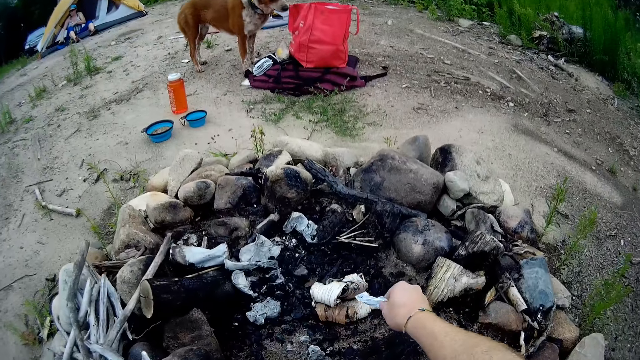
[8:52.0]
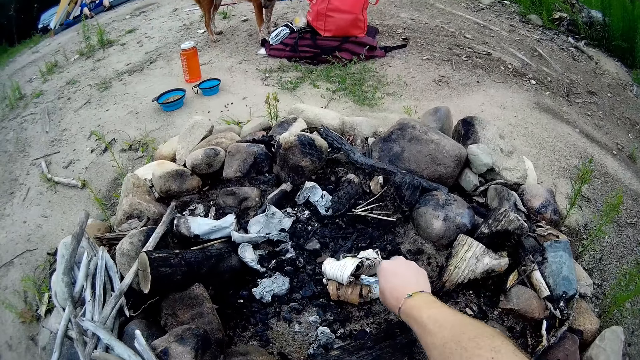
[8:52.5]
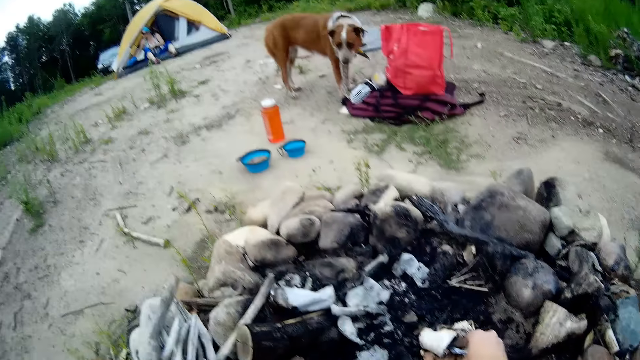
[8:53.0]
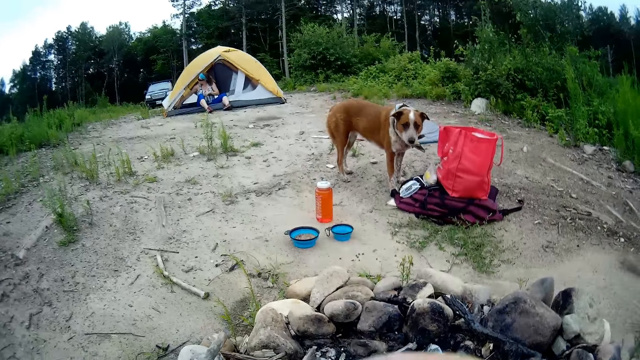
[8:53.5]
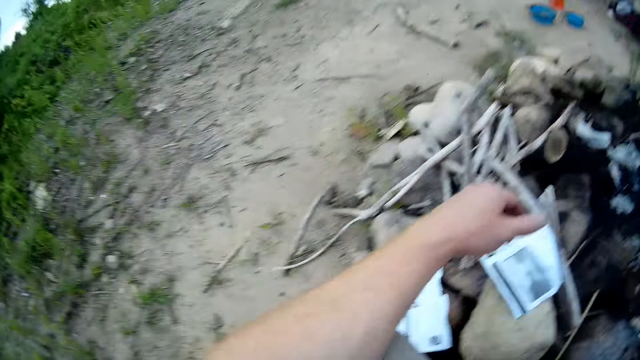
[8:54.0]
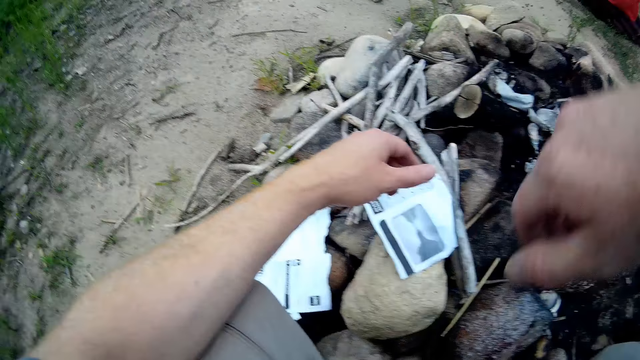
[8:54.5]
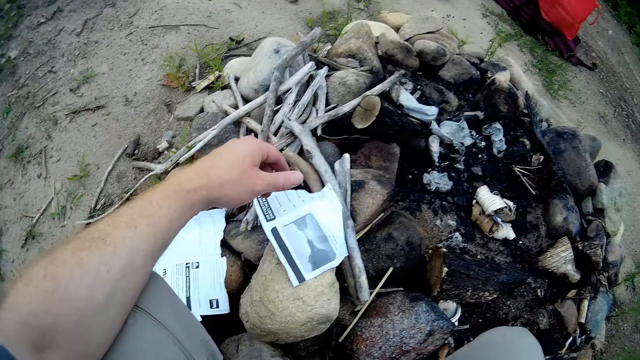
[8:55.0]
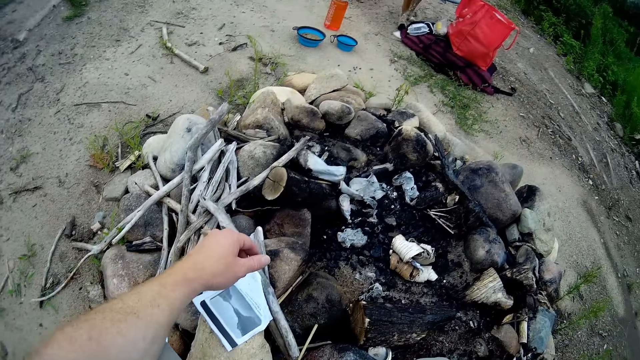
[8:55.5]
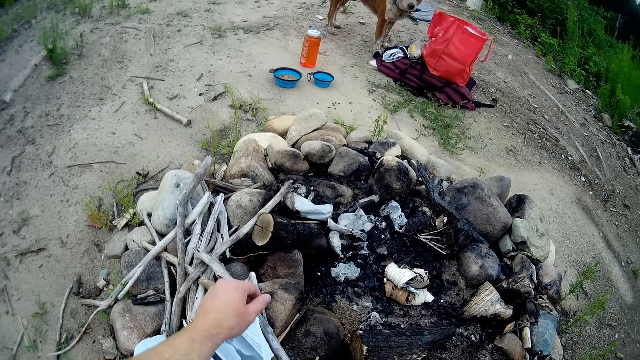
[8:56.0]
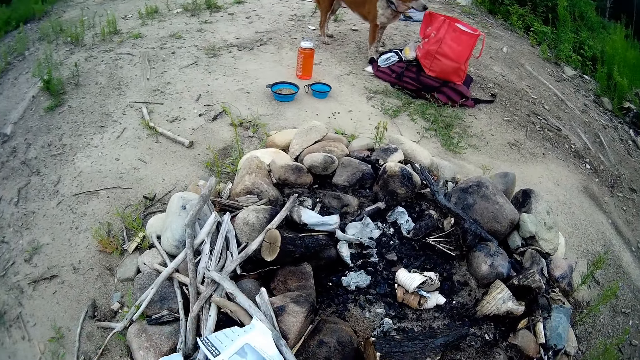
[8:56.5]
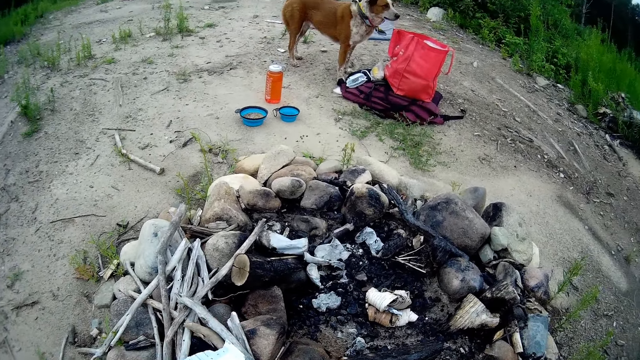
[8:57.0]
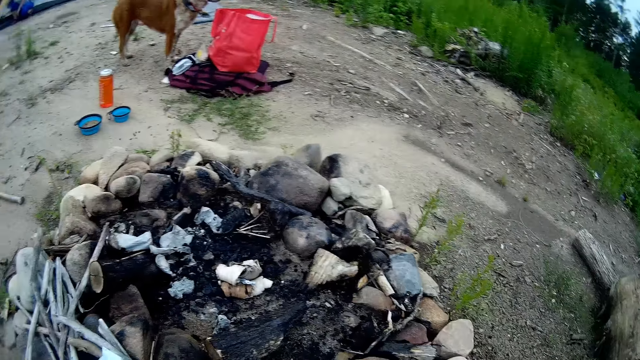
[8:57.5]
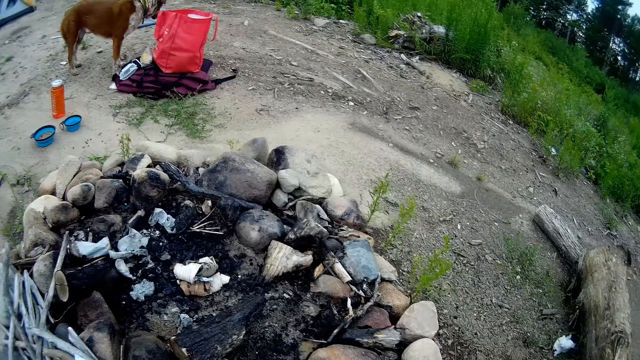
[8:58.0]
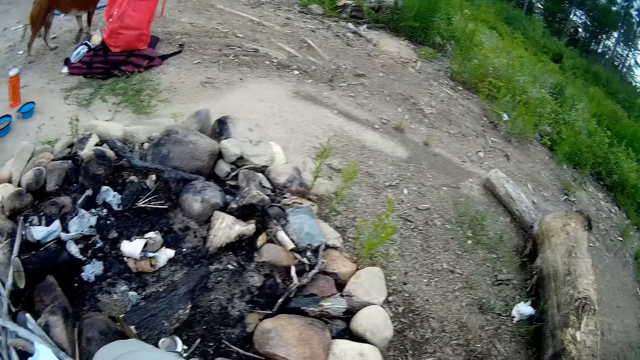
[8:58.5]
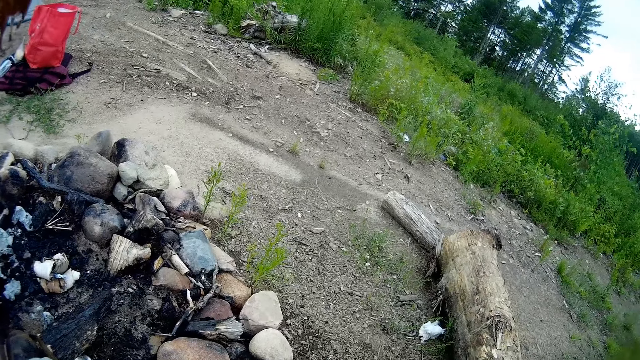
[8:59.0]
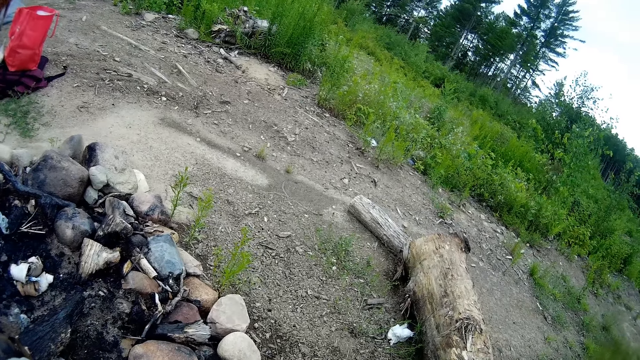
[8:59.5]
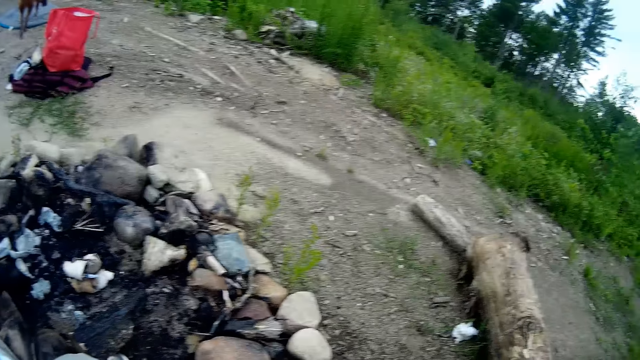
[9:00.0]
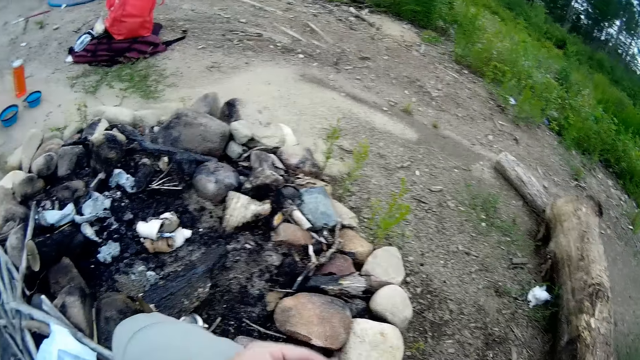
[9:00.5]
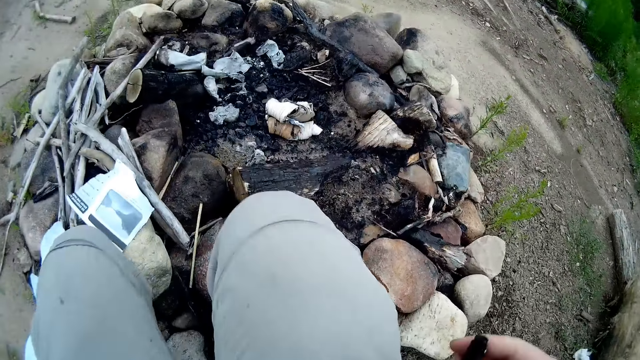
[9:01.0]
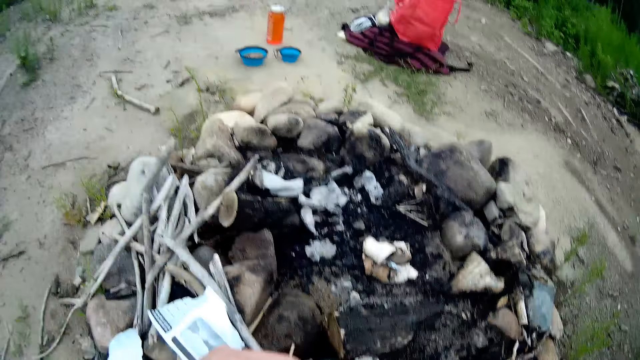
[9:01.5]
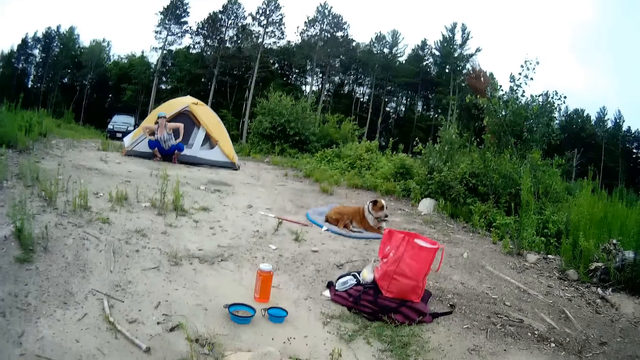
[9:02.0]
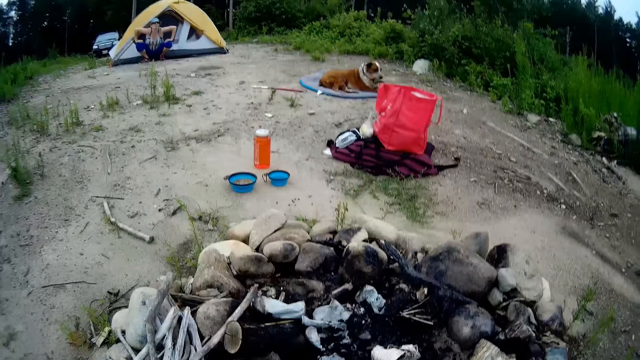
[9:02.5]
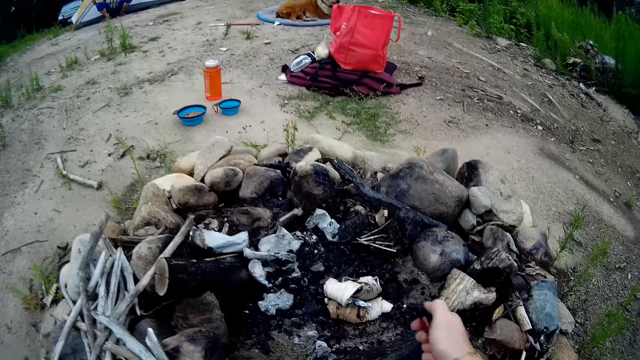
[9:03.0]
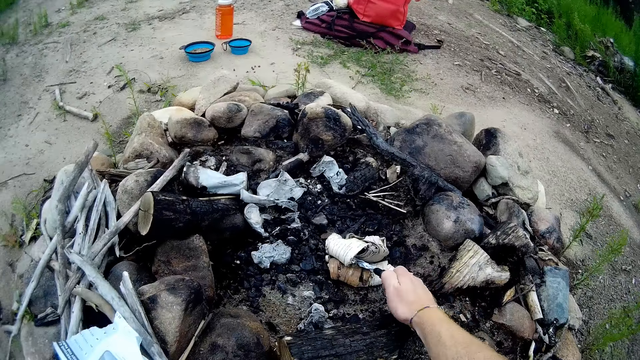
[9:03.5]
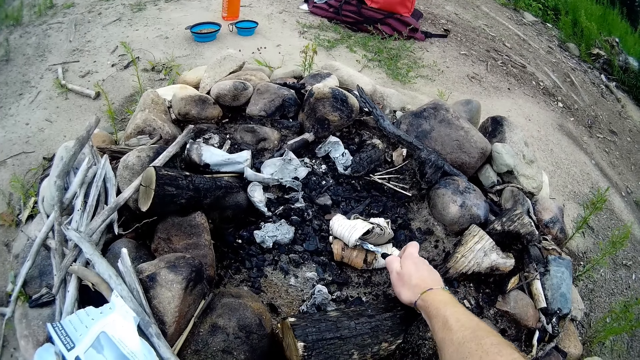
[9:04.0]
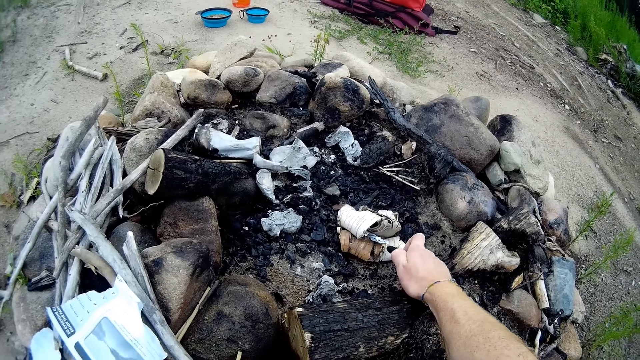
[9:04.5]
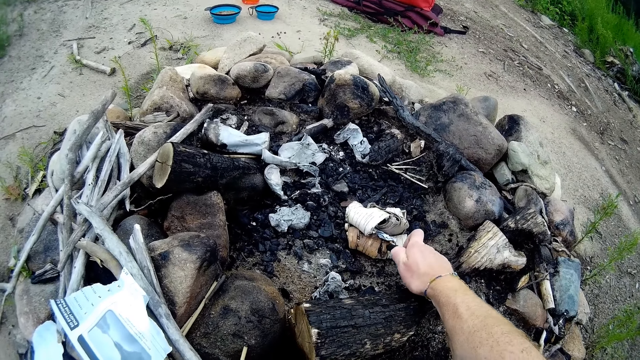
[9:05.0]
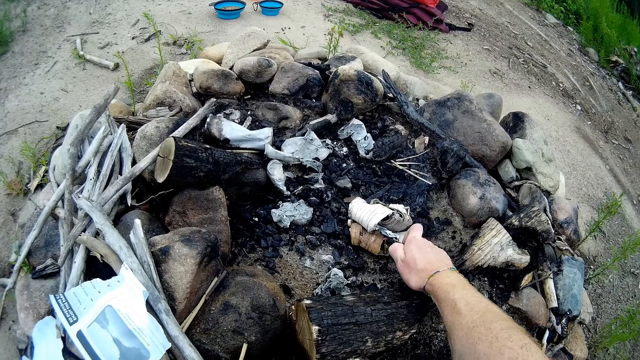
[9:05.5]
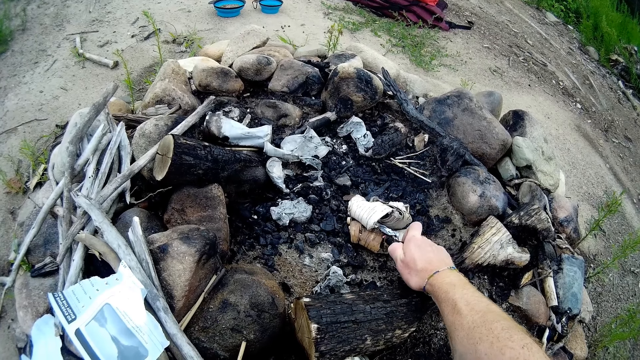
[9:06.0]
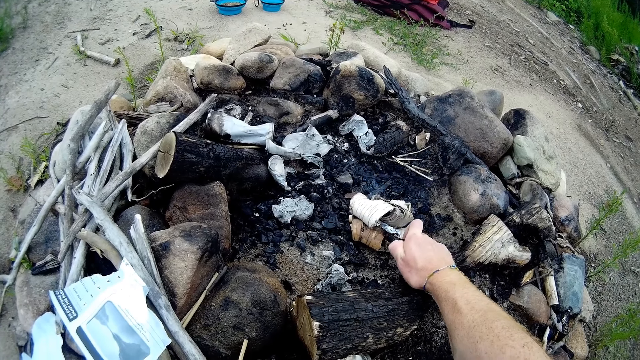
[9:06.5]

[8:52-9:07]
The camera wearer talks to a woman. He adds the pieces of paper into the firepit. He stares at the woman outside the tent and the dog. He moves his hand upwards. He stares at the pieces of paper and an object on the ground. He looks around the ground. He moves his left hand upwards. He stares at the woman outside the tent and the dog. He moves the lighter towards the piece of paper and something. He lights the dried plants and the paper in the firepit with the lighter.

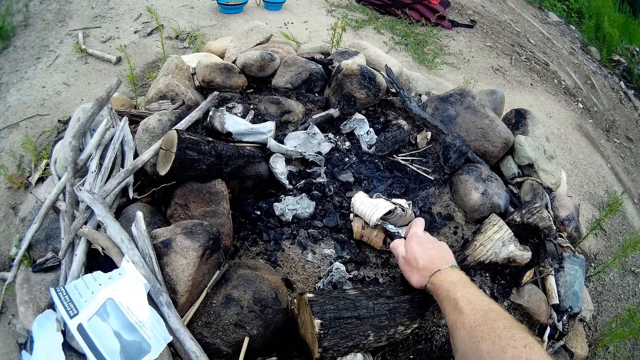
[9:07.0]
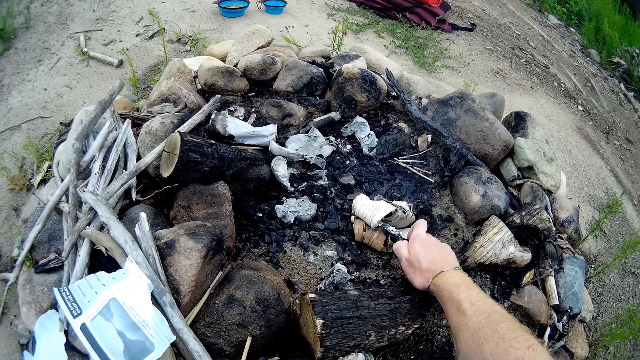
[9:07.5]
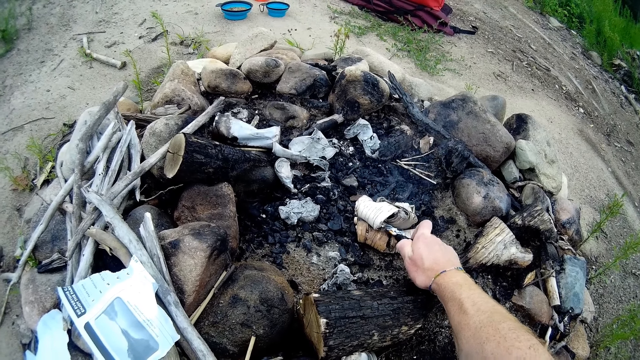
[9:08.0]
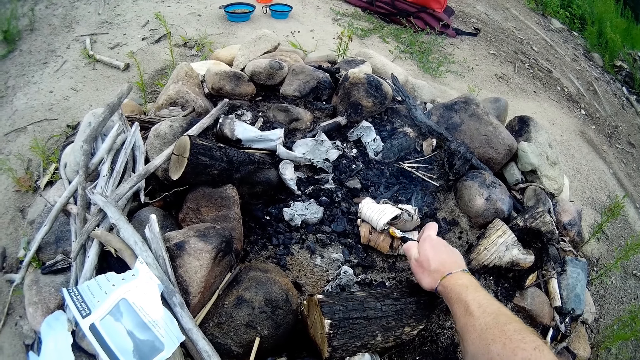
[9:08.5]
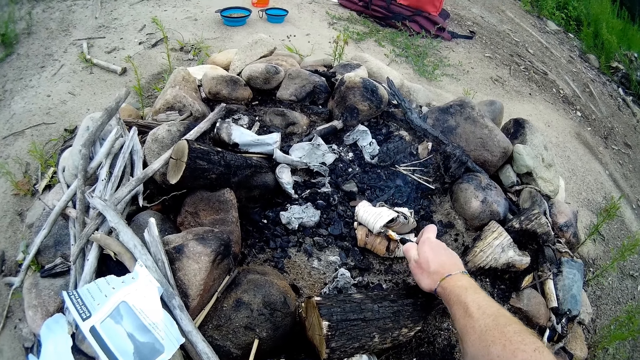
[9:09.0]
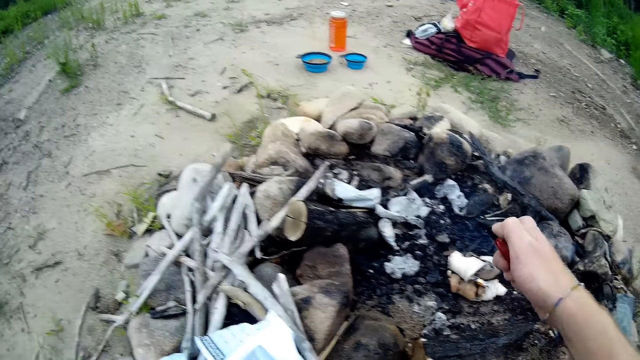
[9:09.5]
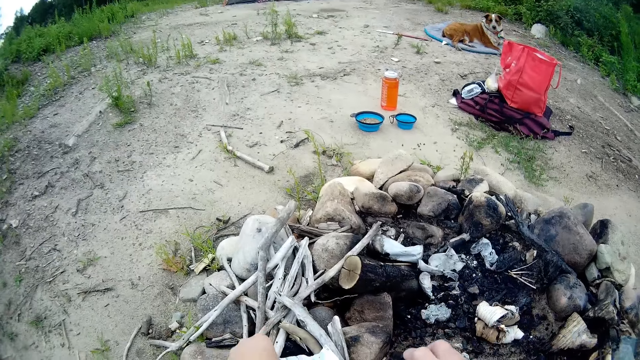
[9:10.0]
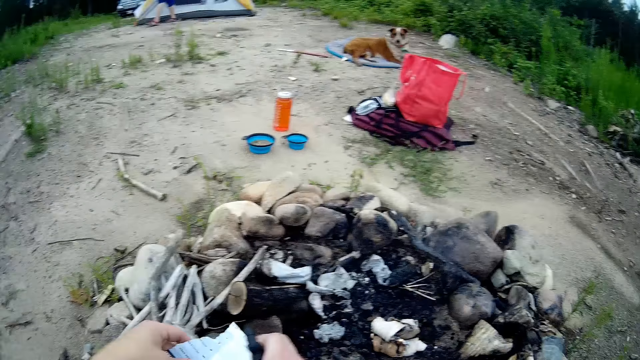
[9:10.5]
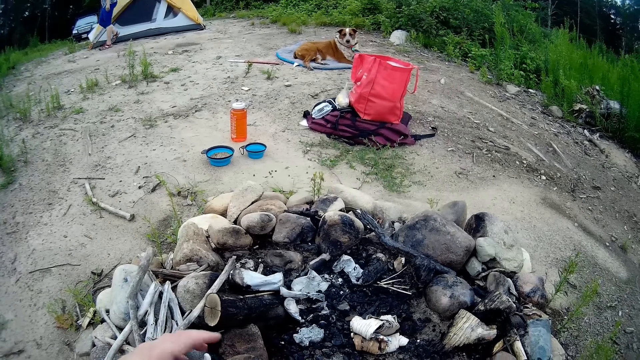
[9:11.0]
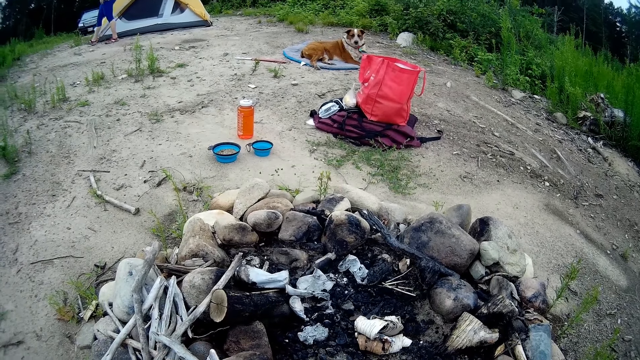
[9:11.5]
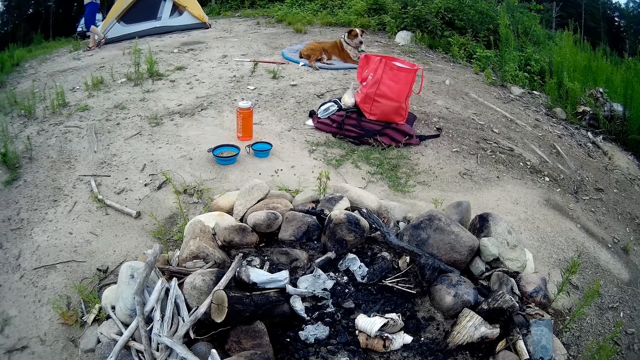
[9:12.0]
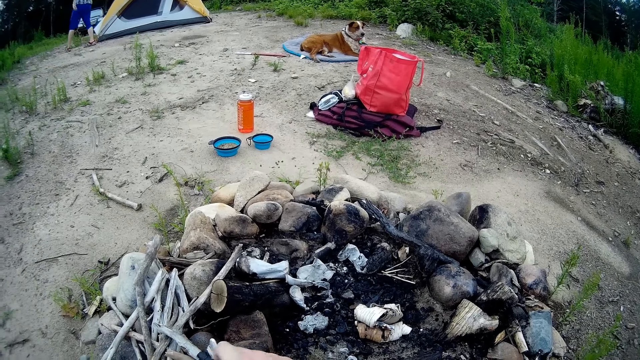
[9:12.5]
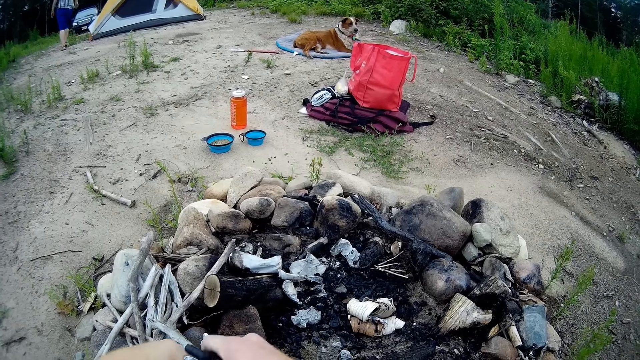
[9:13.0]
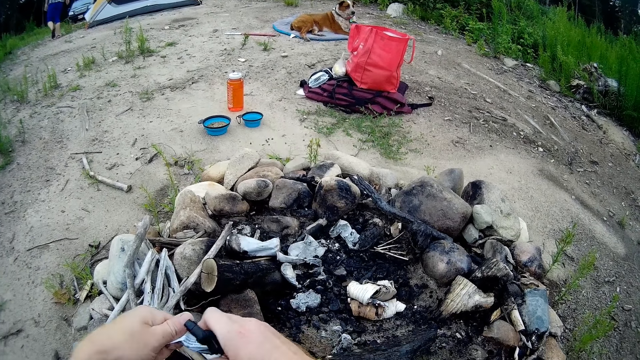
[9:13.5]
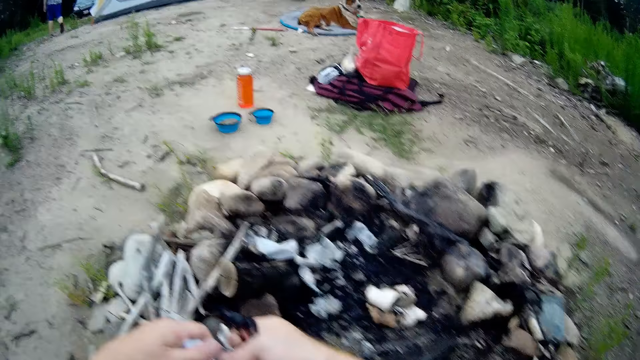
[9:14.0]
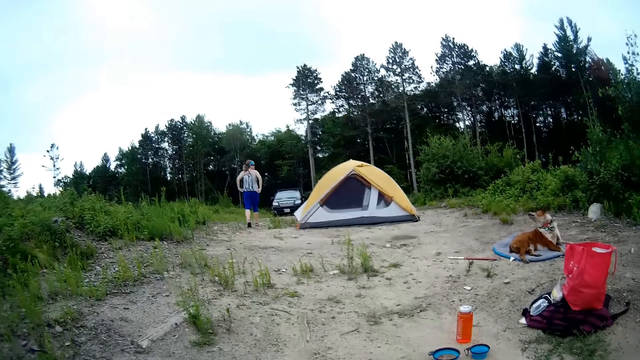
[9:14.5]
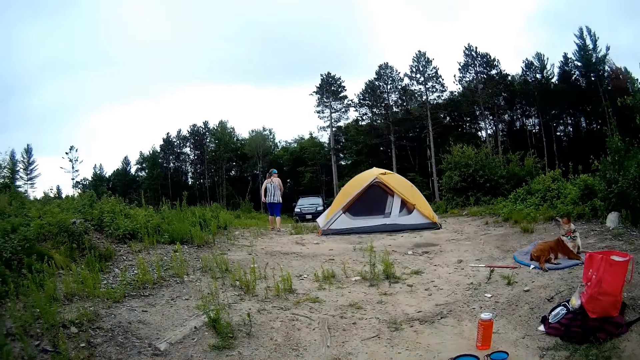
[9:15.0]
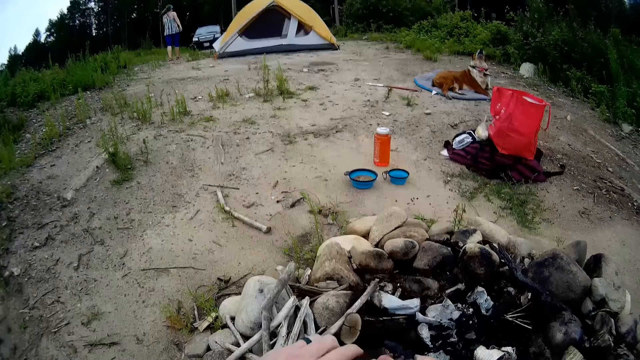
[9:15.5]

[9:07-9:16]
The camera wearer removes the lighter from the pieces of paper. He squeezes the paper with his hands. He stares at the person outside the tent.
